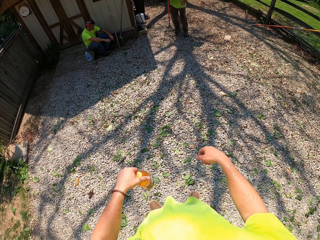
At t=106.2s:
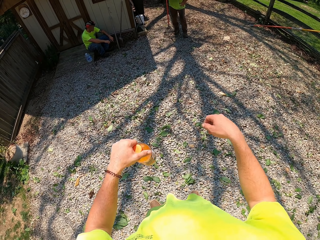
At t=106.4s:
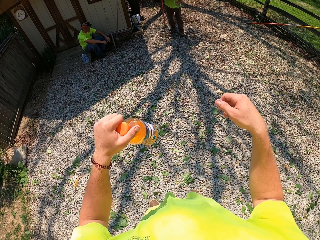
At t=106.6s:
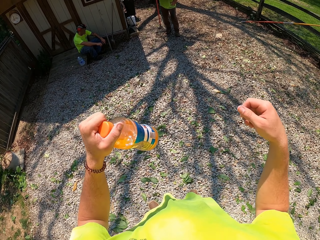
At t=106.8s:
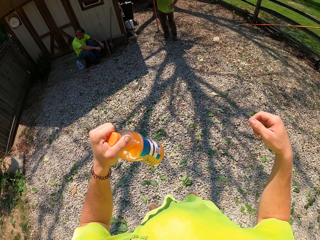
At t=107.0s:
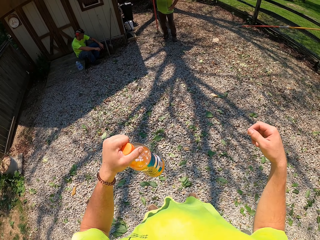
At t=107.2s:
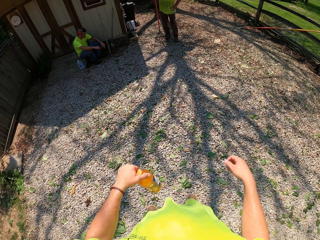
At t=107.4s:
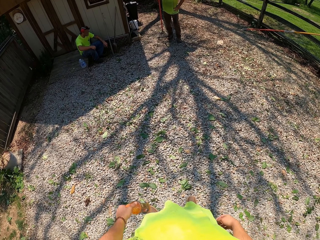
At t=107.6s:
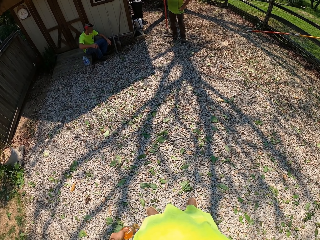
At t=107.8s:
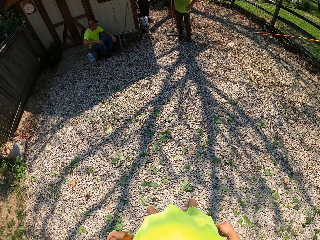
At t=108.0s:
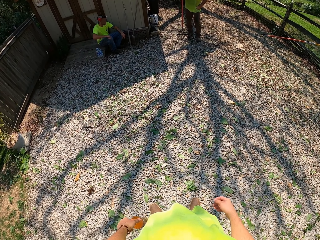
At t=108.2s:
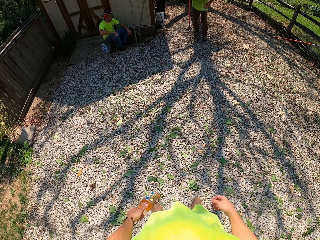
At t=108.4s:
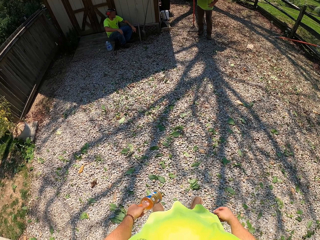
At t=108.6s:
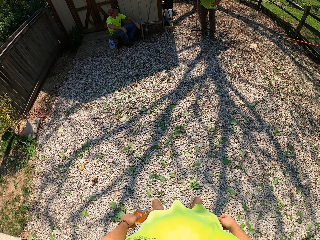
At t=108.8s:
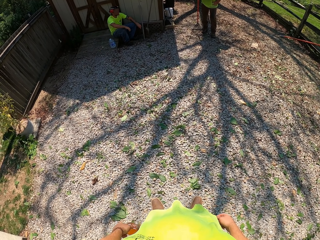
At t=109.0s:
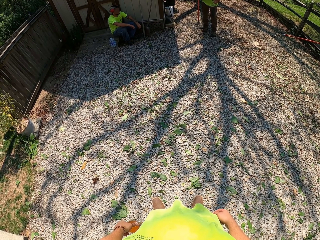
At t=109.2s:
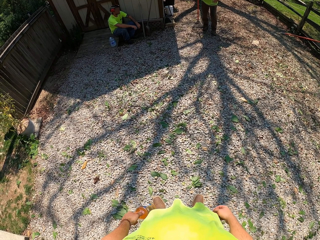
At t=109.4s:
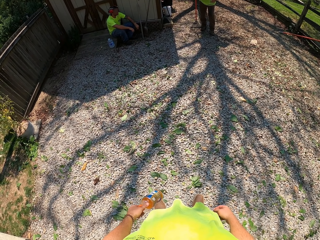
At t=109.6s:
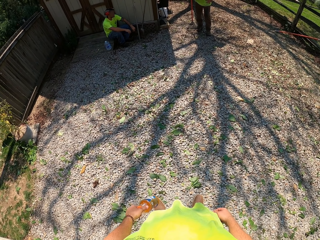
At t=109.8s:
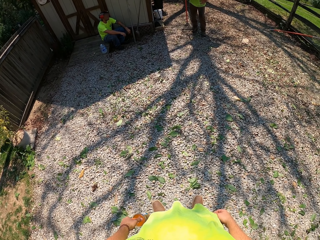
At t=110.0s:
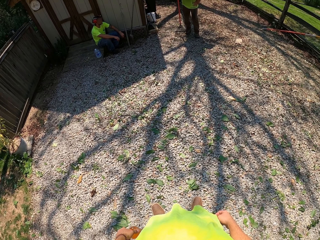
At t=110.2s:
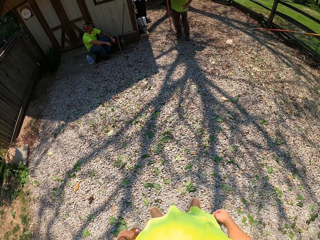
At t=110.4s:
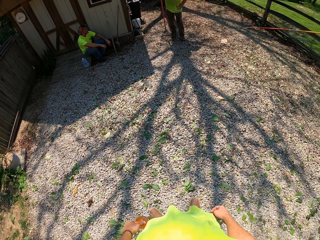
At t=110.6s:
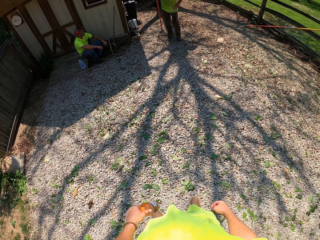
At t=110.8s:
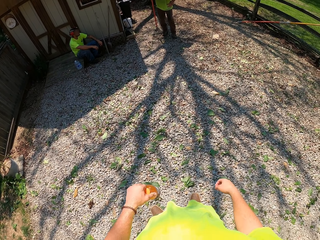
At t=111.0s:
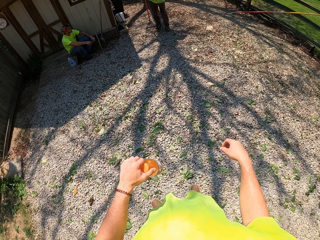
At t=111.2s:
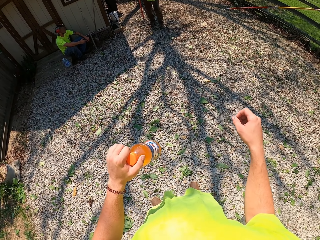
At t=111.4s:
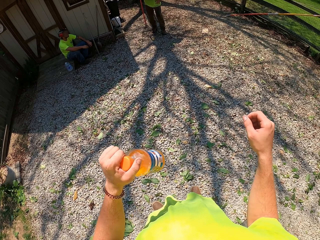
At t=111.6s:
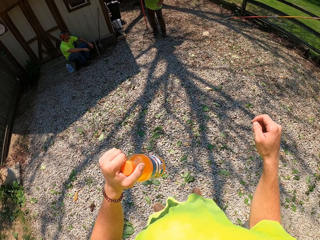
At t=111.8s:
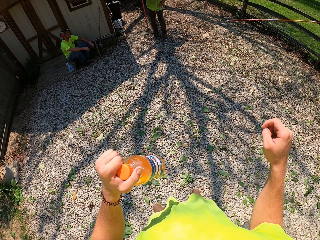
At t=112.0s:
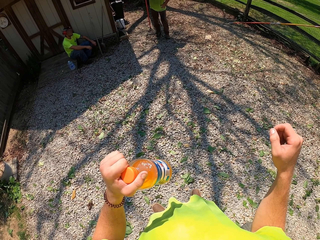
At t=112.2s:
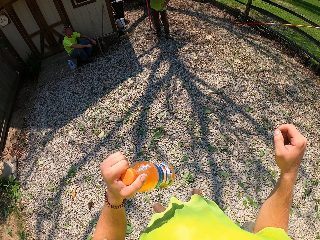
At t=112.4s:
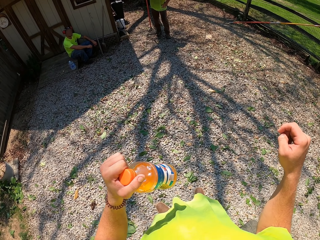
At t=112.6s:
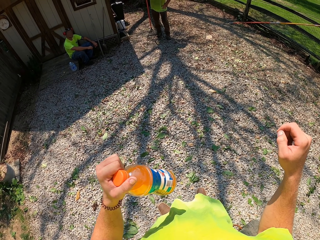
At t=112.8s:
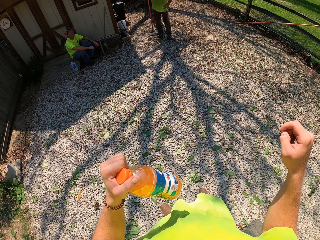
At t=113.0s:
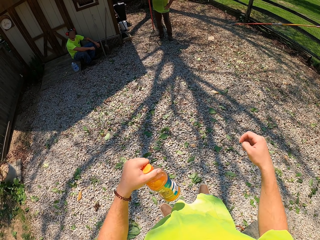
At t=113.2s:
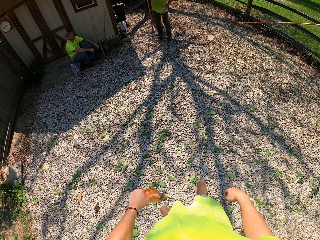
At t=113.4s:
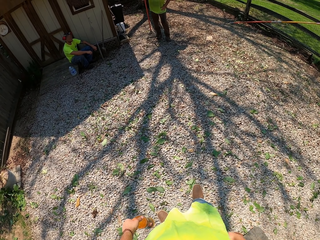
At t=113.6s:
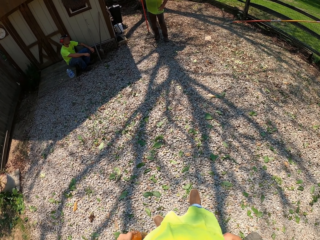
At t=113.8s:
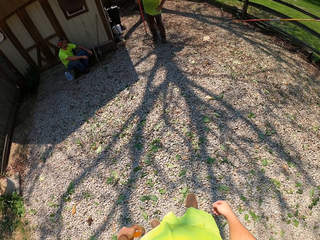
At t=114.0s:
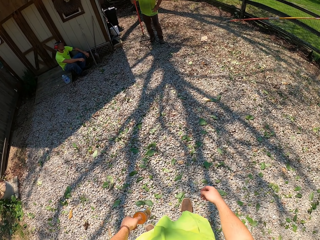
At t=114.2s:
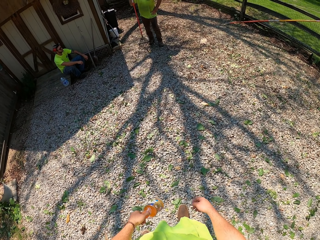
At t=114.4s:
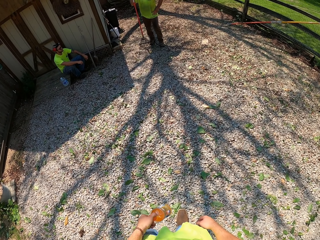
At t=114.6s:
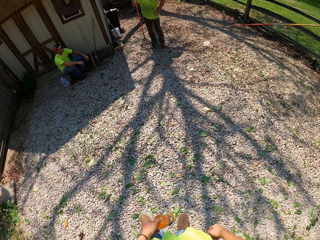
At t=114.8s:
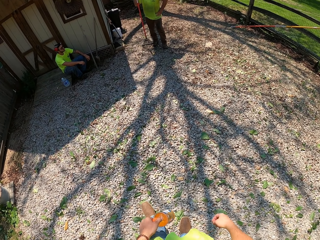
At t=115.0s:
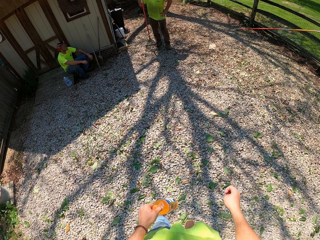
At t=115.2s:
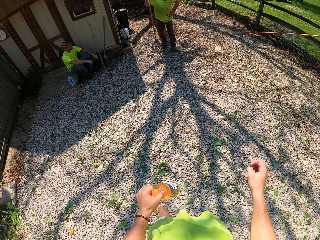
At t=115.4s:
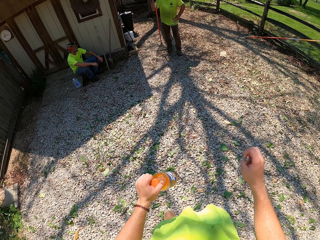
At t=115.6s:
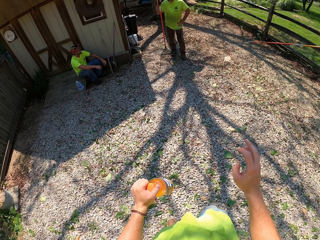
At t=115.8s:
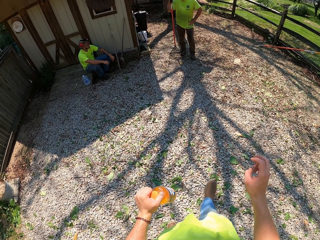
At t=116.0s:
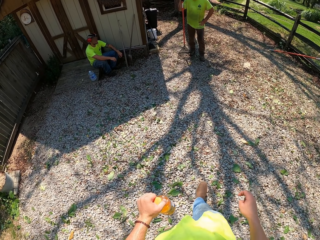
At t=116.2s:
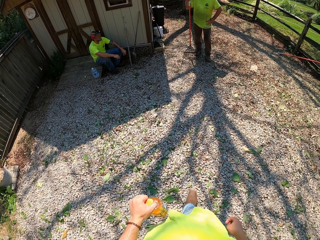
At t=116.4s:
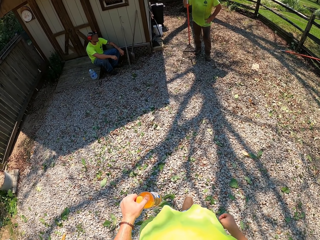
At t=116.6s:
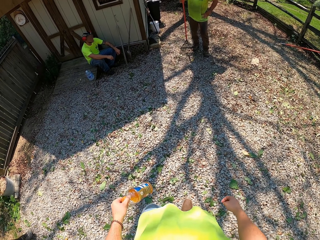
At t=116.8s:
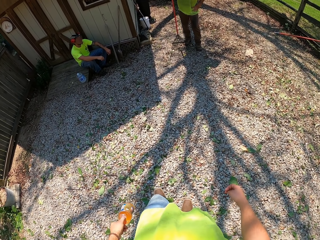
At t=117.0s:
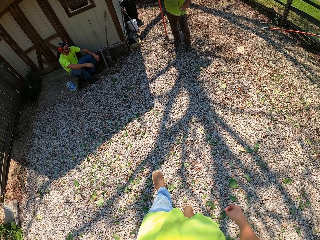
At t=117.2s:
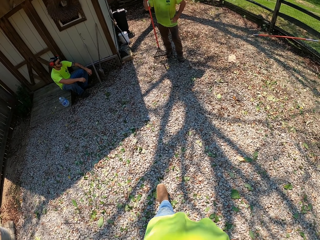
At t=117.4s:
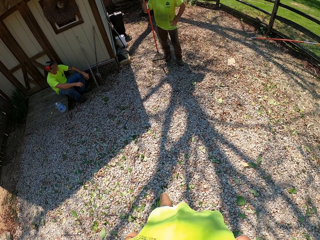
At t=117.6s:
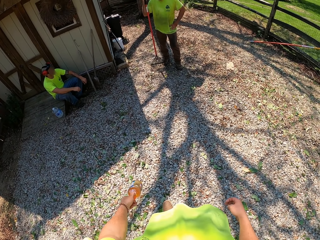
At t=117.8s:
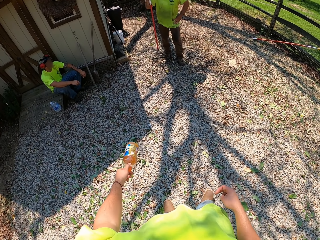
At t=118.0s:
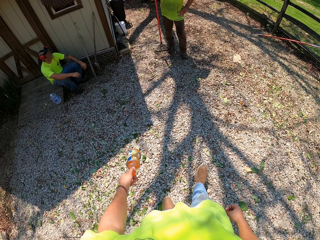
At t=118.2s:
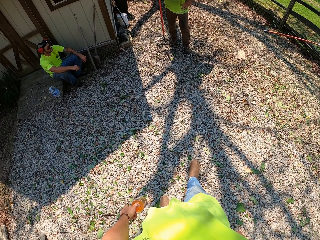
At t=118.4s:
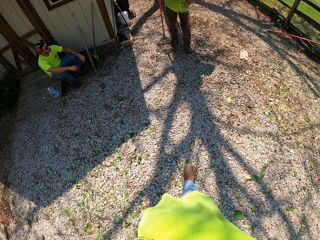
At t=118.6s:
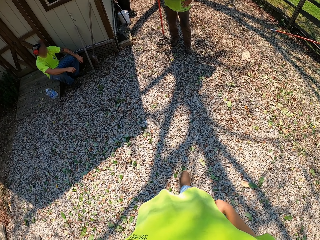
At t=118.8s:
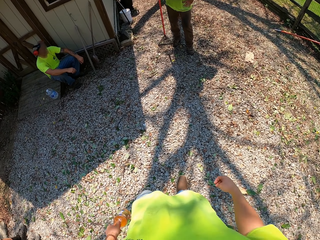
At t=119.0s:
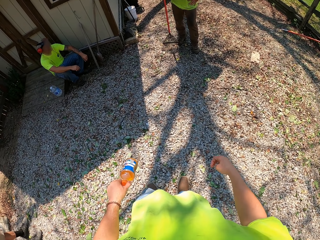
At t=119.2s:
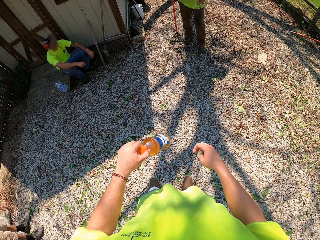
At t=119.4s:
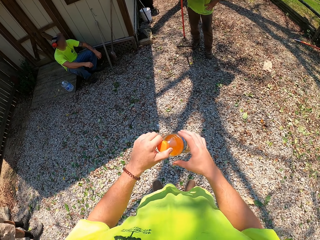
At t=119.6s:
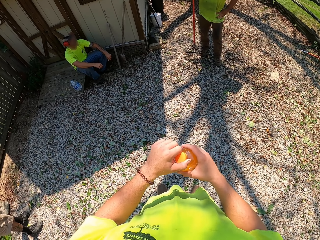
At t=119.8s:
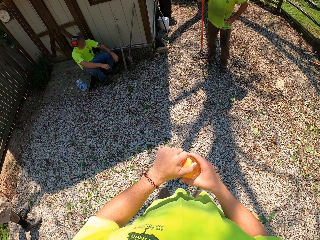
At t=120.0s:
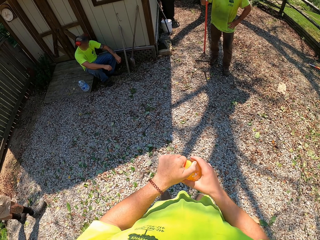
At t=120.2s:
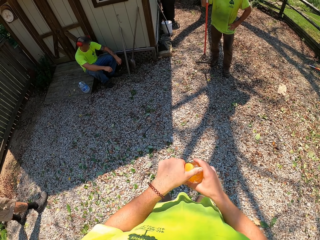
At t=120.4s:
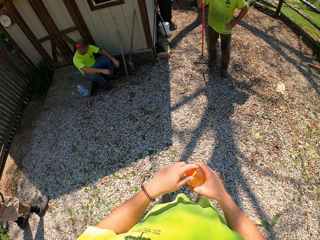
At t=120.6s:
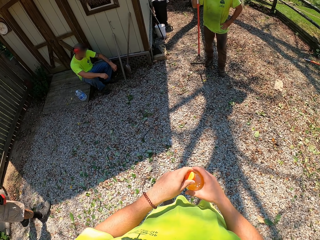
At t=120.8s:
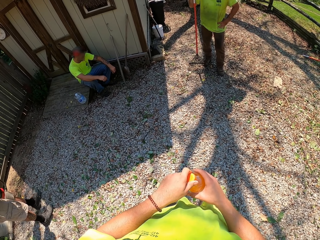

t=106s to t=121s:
The camera wearer moves his hands. He walks towards a man. He walks towards another man. He opens the bottle.

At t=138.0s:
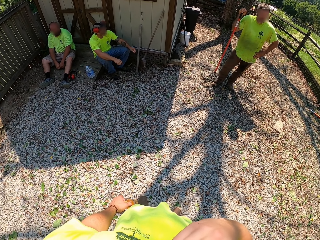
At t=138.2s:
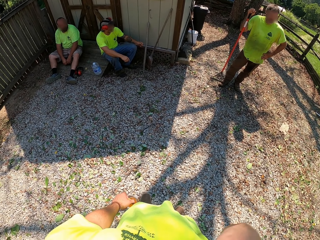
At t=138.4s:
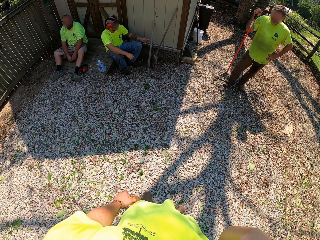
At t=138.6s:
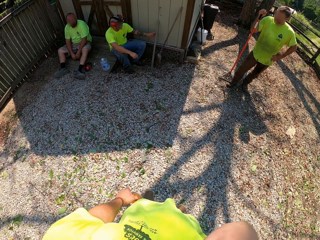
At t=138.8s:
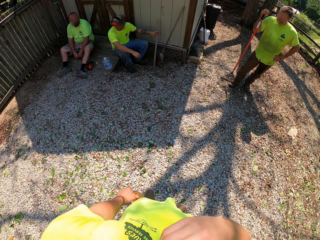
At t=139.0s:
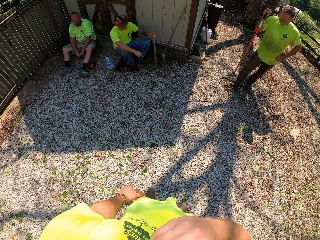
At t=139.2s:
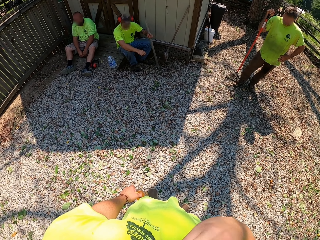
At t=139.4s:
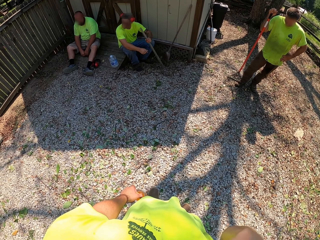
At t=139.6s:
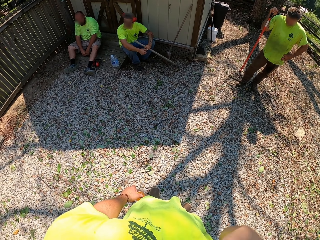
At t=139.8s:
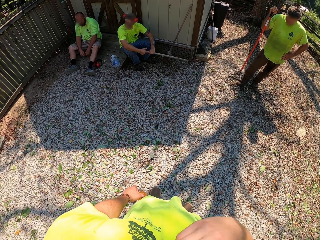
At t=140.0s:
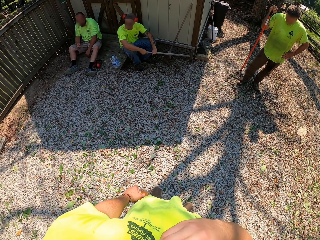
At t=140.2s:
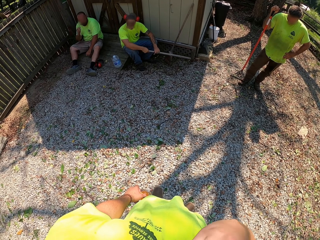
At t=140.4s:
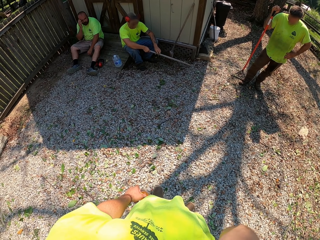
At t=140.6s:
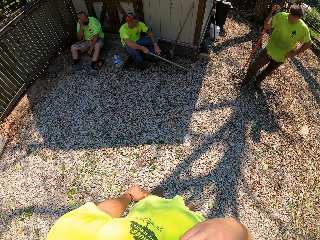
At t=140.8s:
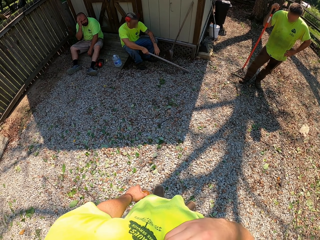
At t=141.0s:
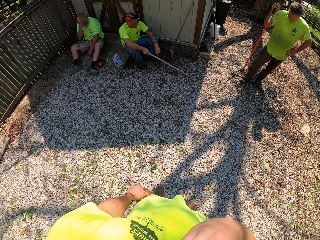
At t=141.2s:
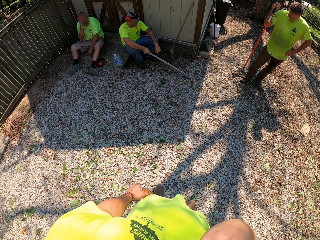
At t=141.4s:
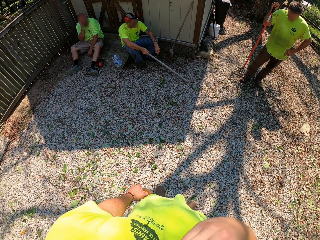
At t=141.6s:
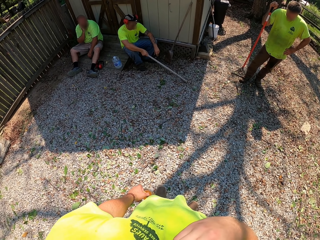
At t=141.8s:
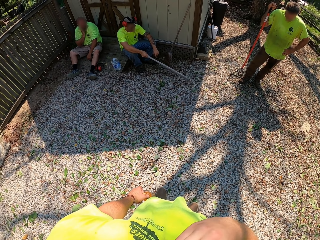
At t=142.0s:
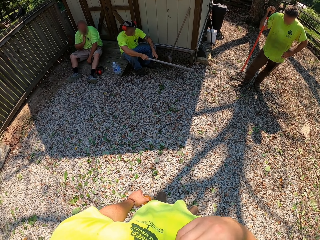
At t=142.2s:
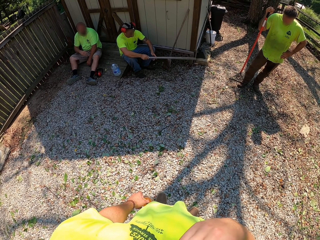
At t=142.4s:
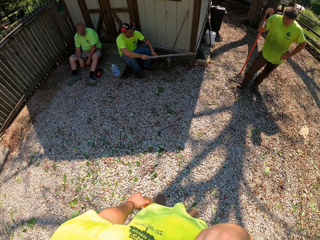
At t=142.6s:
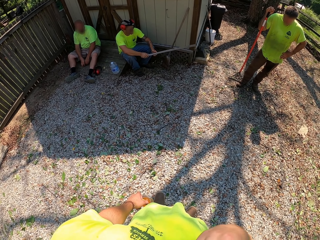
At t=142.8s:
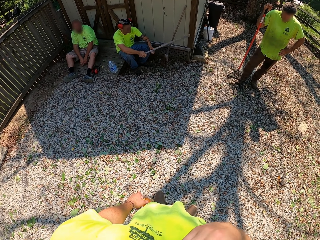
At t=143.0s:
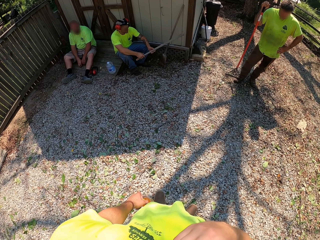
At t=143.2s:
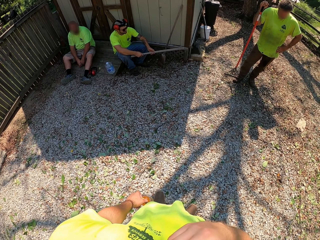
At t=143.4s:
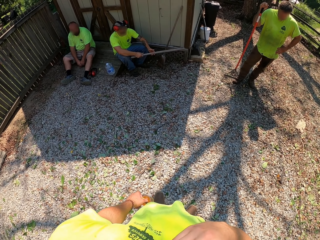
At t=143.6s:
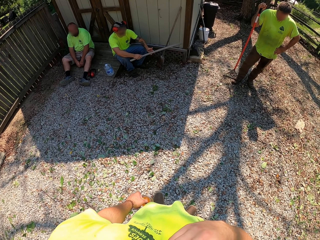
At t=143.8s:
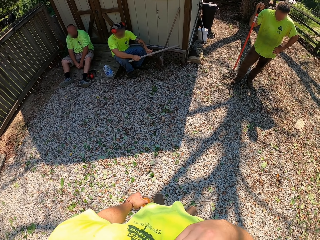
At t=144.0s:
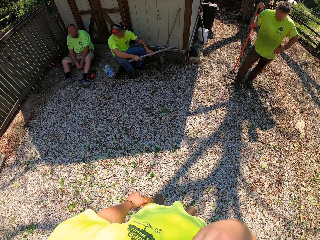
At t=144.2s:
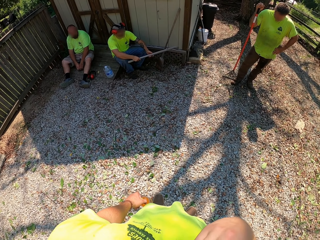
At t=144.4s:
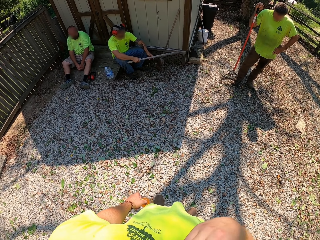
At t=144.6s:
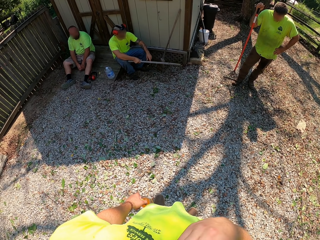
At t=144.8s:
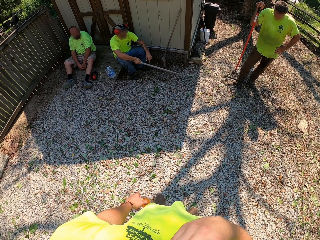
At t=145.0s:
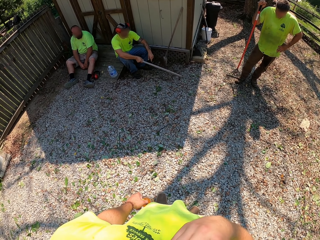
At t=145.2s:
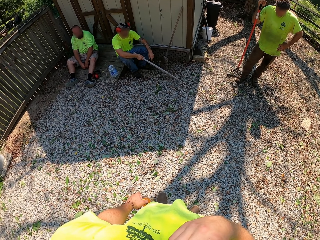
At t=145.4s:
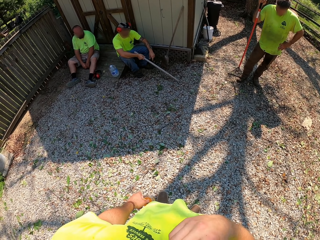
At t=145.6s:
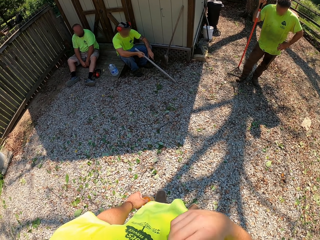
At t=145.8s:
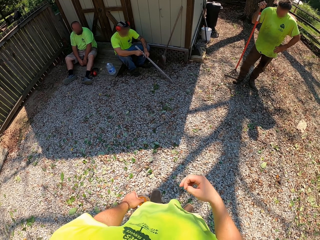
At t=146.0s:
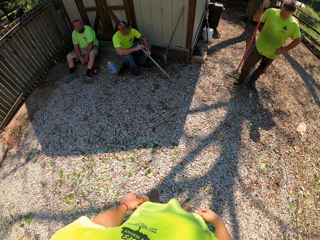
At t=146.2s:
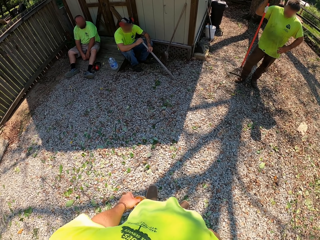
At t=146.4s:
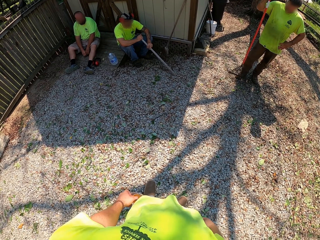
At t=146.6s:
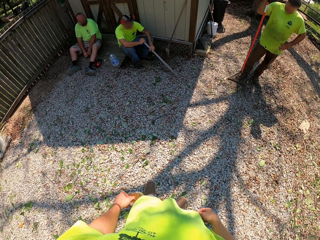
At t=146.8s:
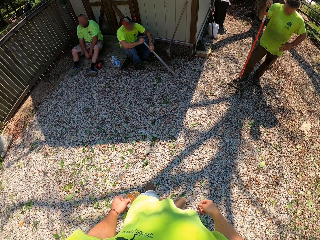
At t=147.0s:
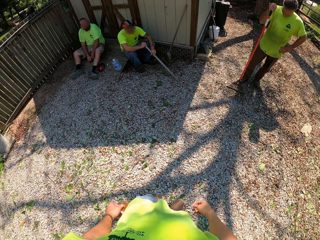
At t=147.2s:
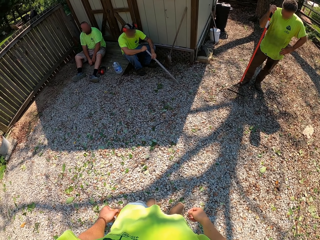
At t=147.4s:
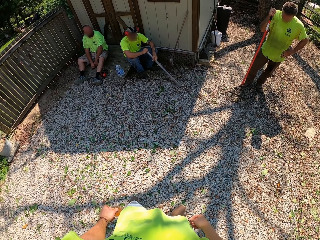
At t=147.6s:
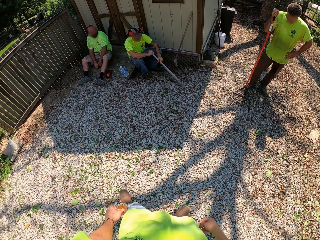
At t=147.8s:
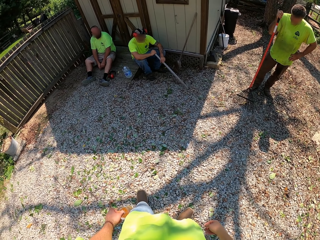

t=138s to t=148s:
The camera wearer wipes his face. He scratches his face. He looks at a person.
